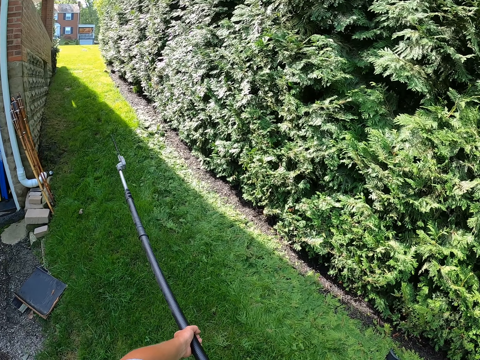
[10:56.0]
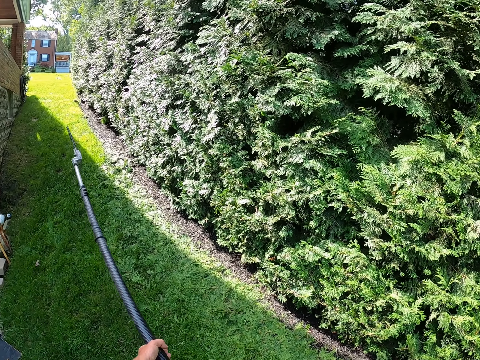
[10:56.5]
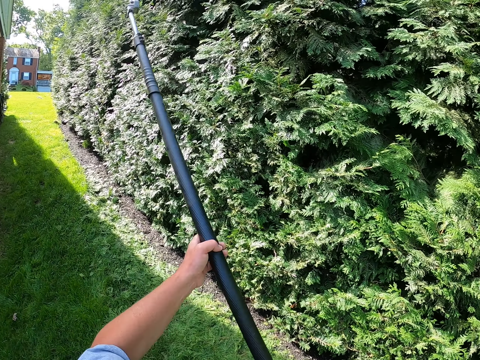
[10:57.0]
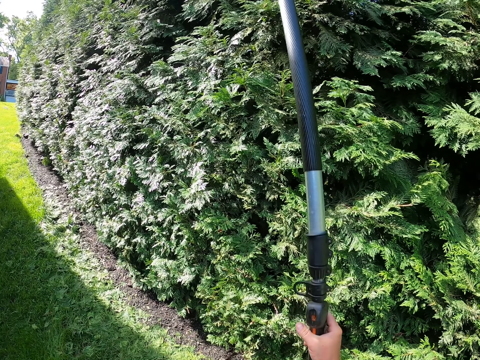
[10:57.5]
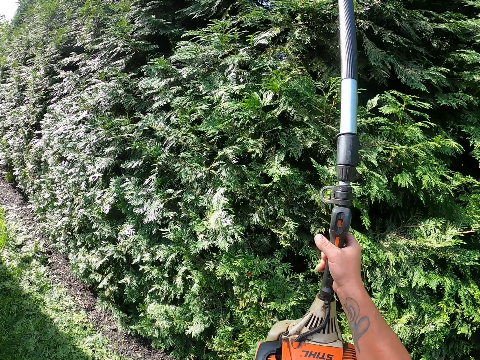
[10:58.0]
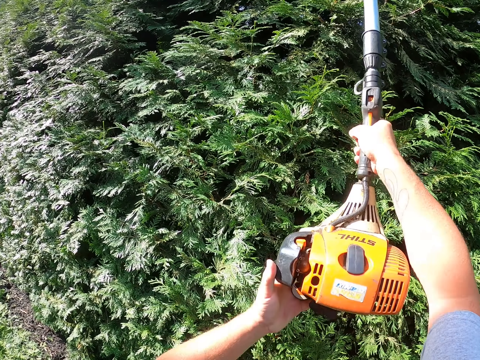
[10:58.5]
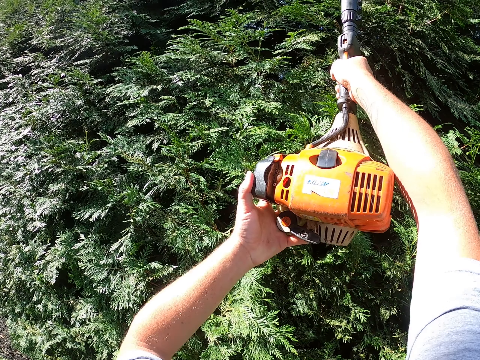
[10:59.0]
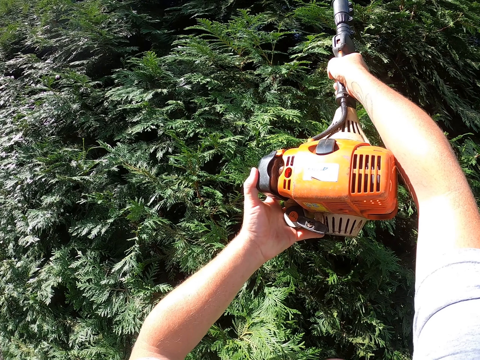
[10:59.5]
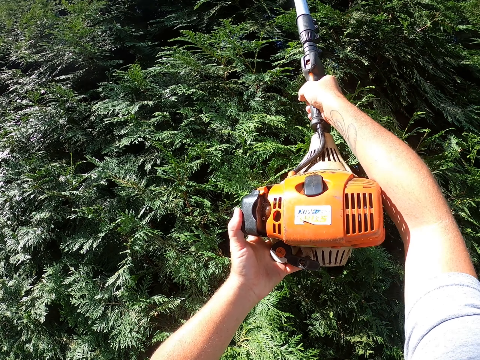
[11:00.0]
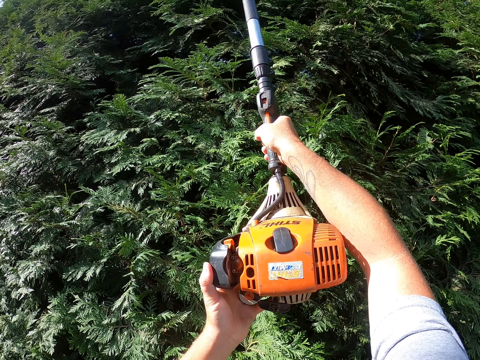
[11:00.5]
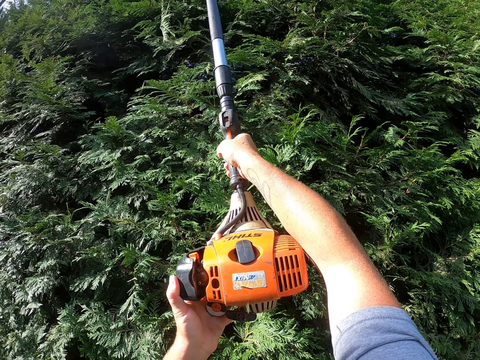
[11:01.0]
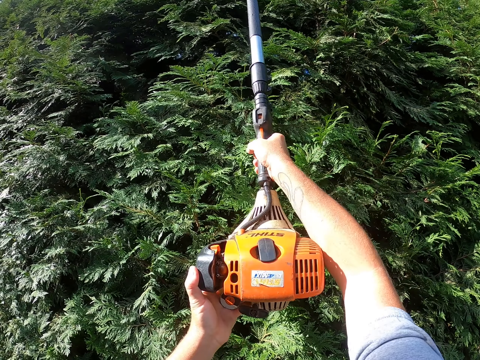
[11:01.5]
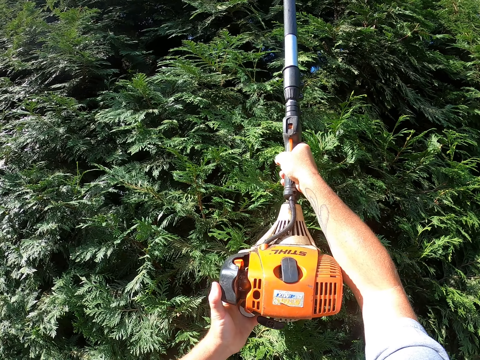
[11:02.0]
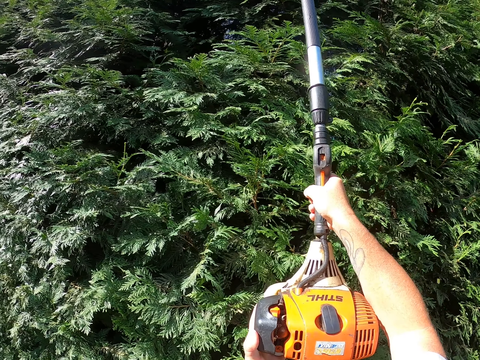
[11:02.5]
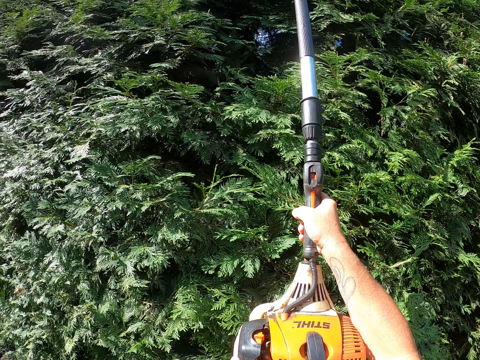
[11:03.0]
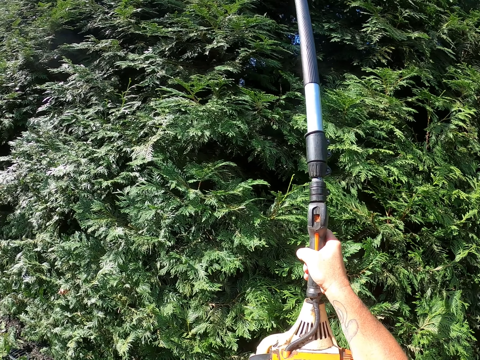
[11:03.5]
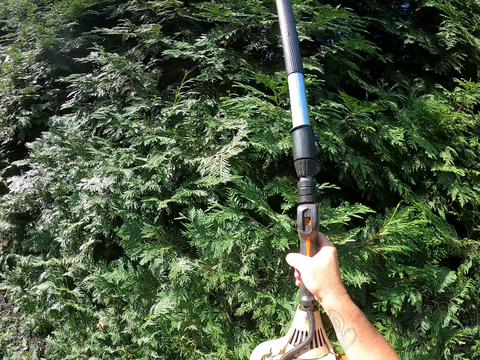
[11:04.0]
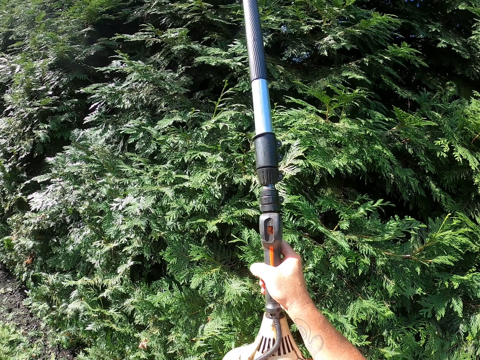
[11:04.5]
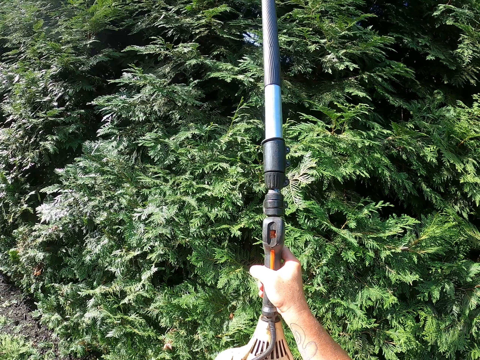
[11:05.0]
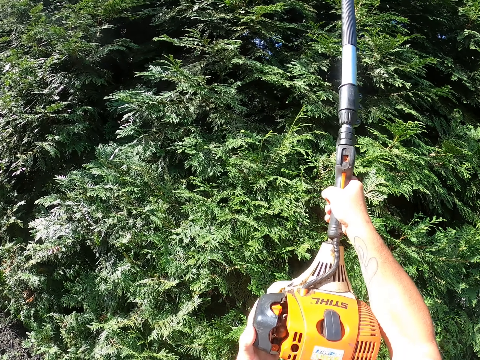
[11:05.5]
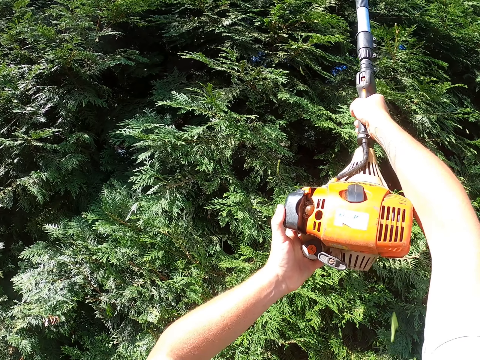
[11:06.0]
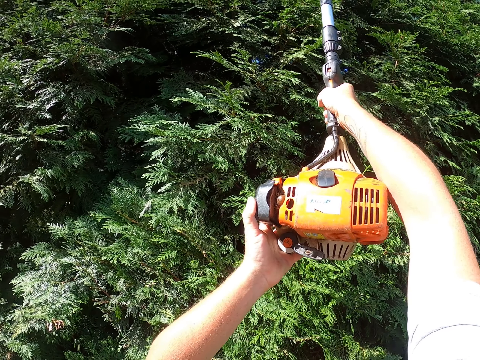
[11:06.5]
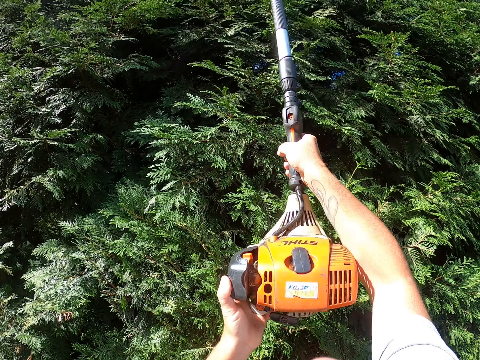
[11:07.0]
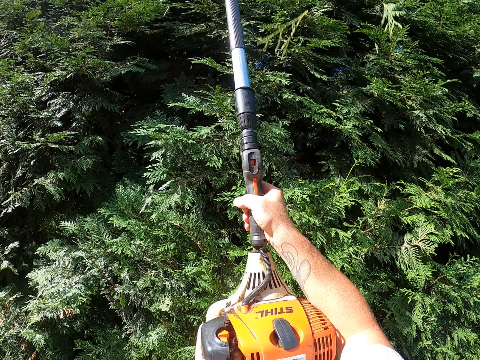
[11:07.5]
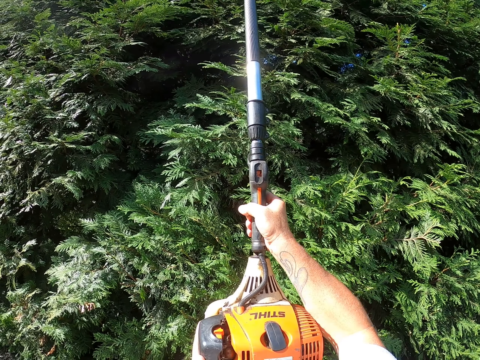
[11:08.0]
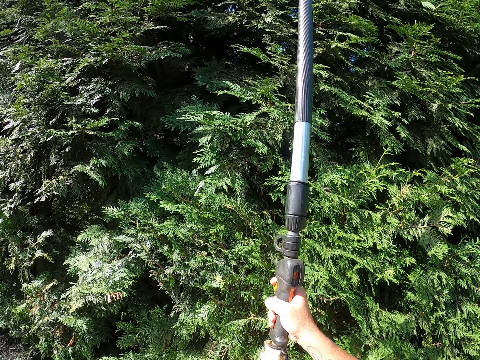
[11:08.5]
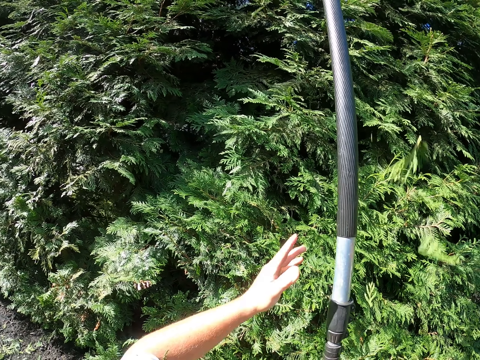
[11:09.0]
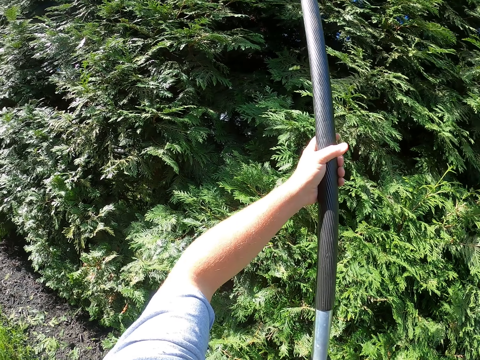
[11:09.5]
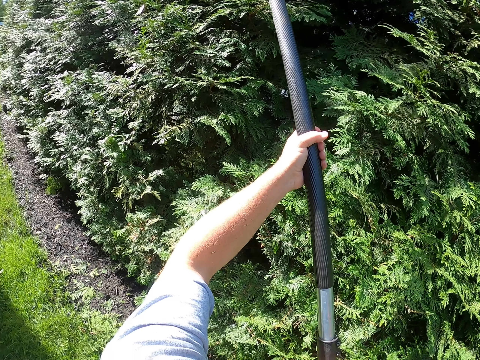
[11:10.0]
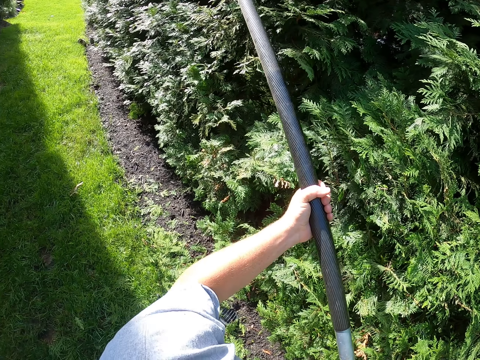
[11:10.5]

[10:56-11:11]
The camera wearer trims the fence with a hedge trimmer. They trim the upper part.

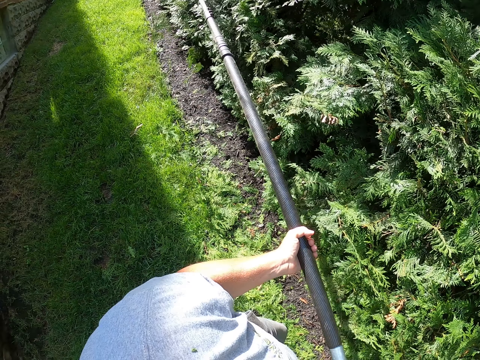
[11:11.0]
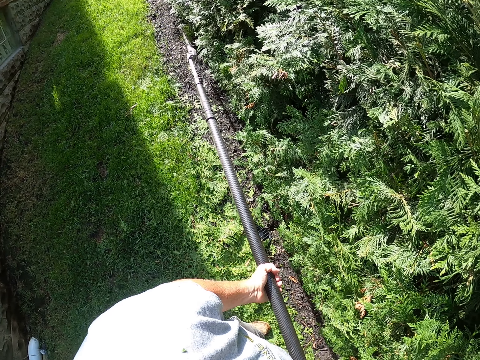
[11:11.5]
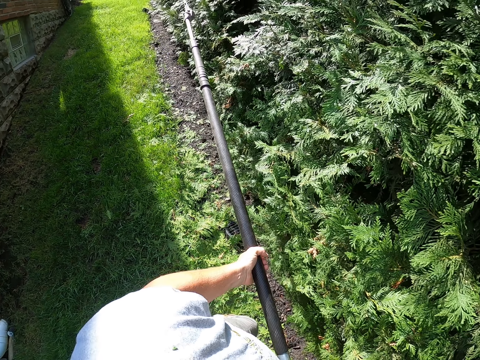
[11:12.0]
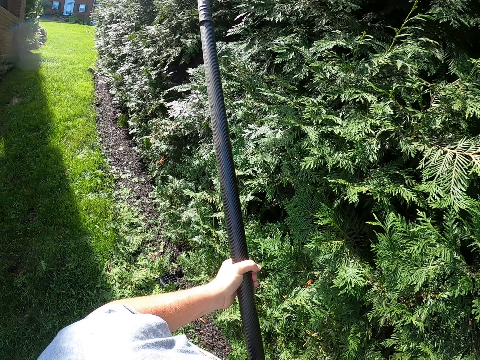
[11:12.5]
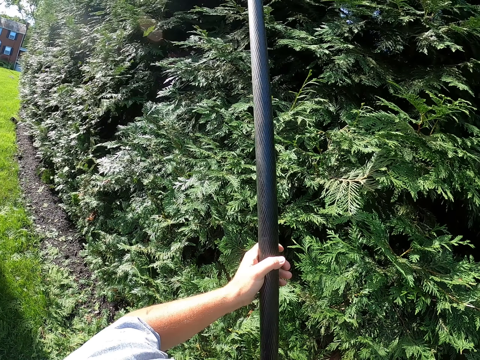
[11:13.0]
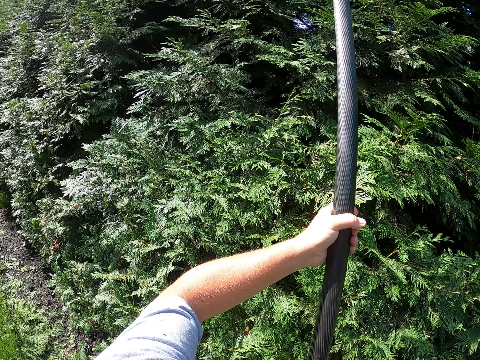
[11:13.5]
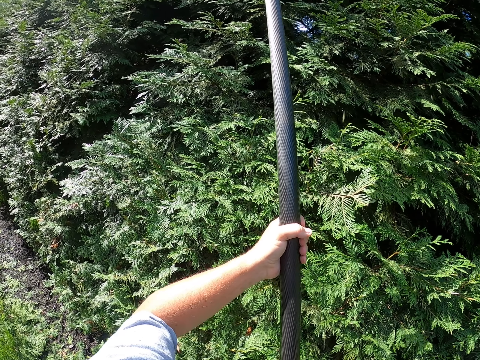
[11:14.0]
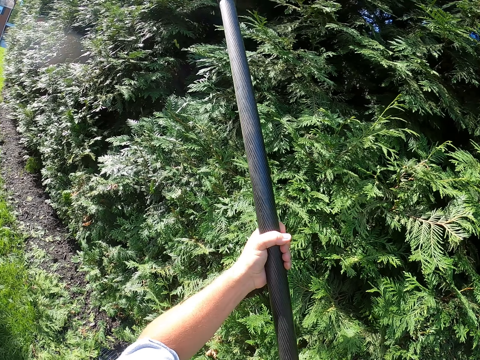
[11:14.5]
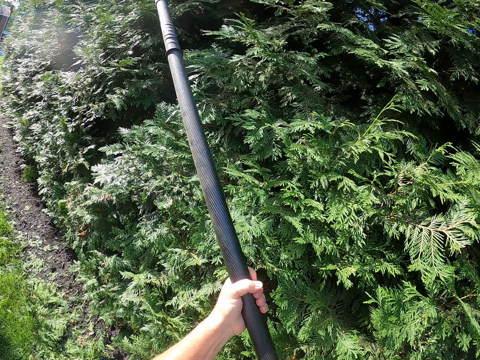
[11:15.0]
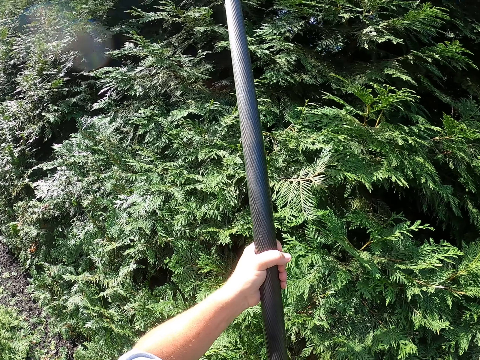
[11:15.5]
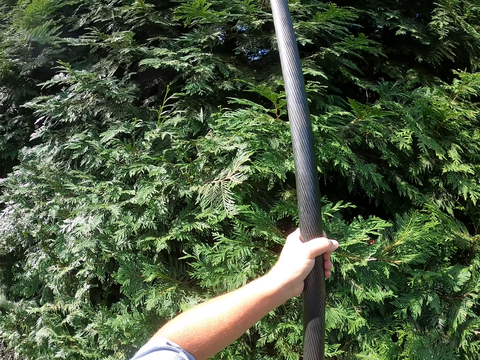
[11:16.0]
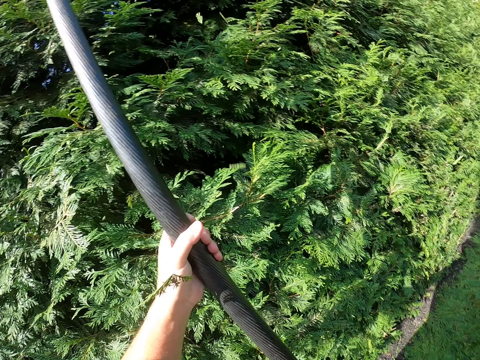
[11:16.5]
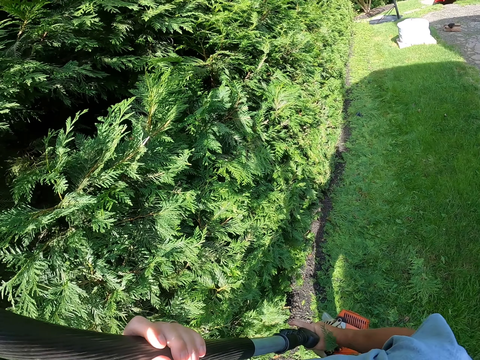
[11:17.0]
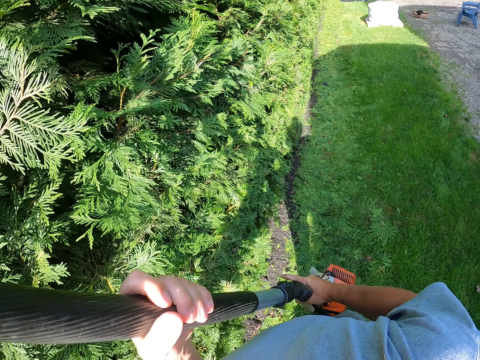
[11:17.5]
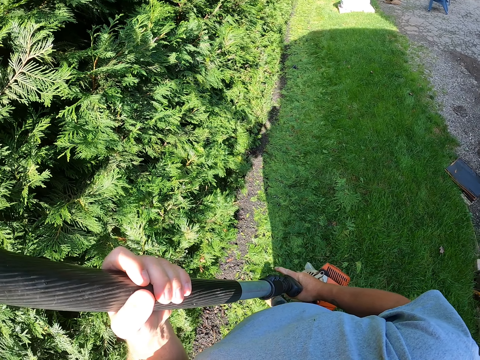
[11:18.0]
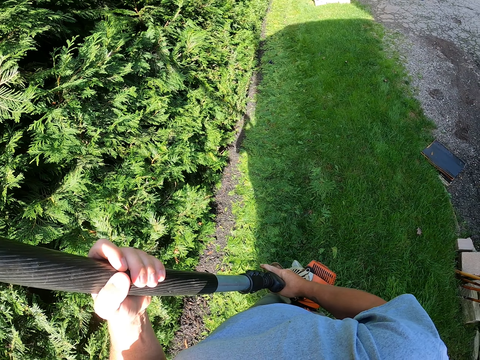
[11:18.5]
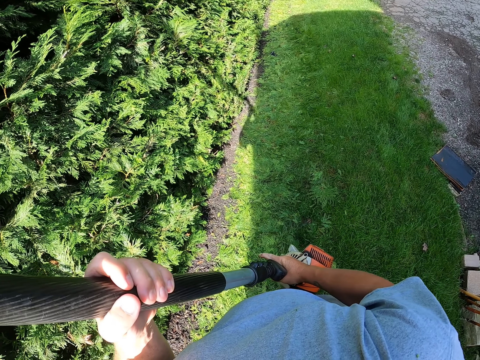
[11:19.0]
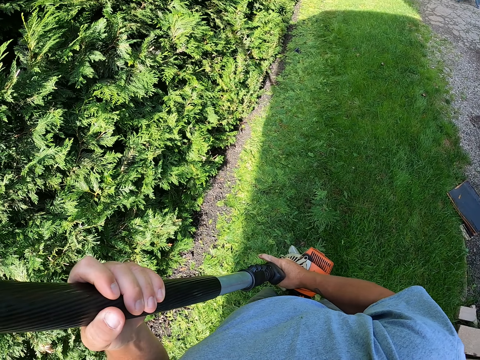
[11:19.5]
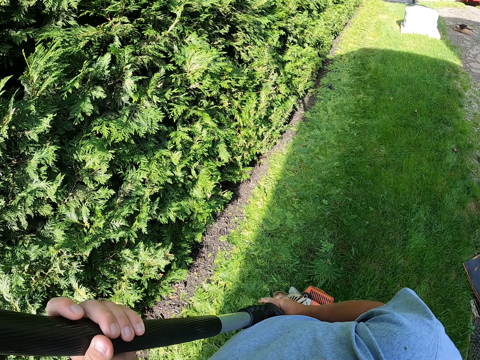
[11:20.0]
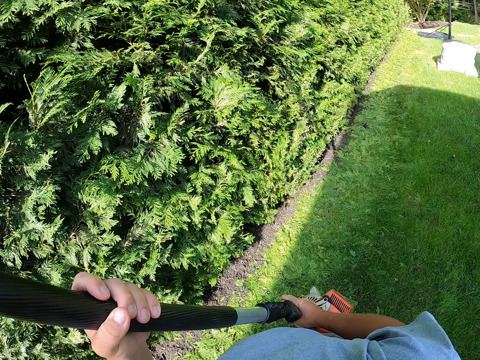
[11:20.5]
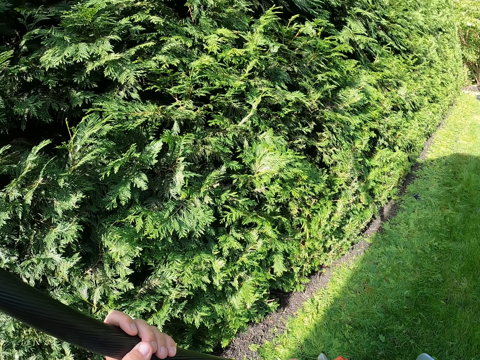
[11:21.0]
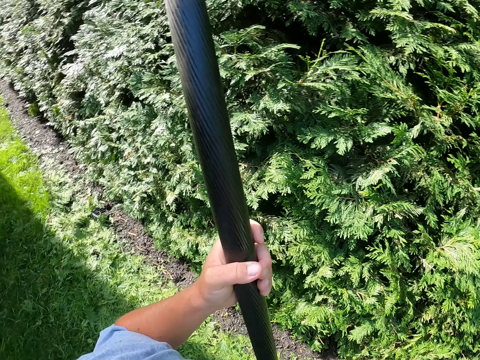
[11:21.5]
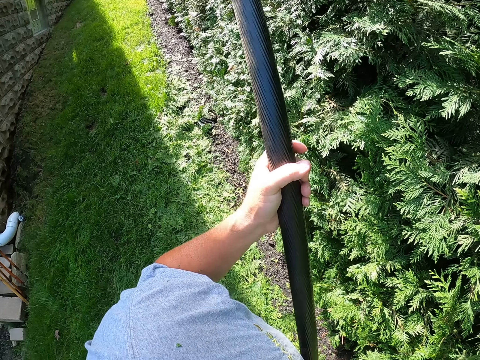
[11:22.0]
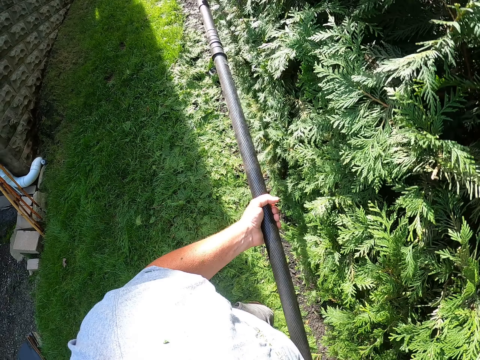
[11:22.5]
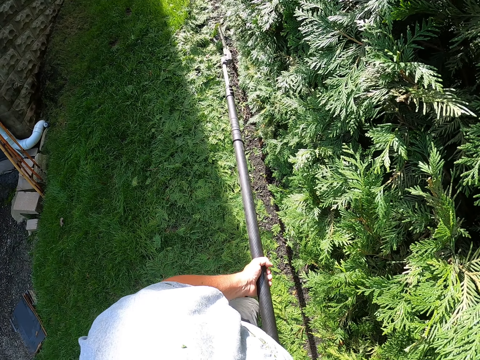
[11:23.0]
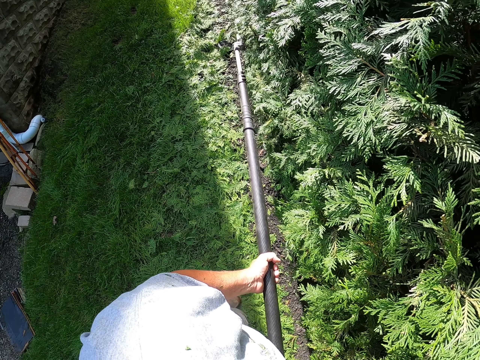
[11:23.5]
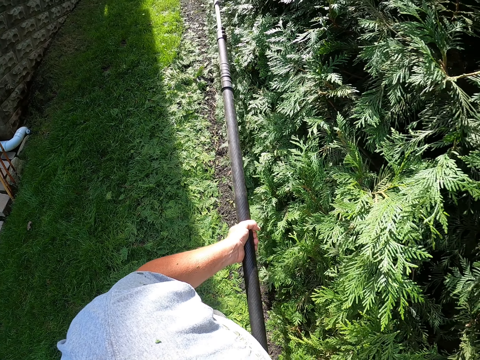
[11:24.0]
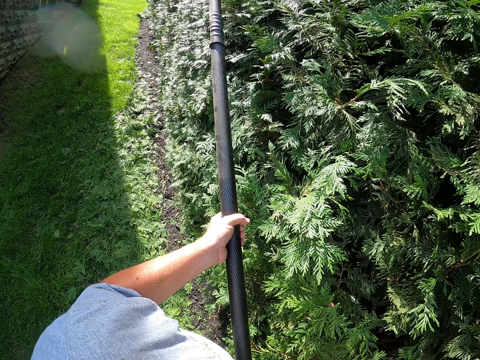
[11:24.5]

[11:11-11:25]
The camera wearer moves forward.
